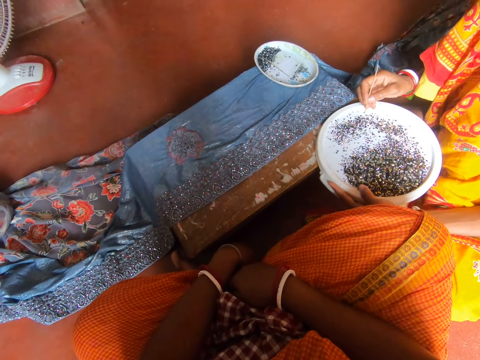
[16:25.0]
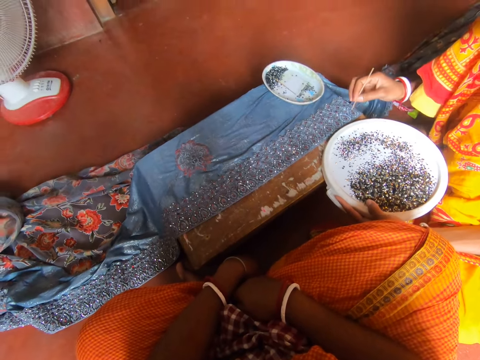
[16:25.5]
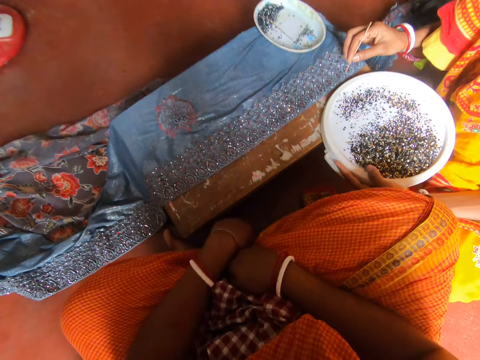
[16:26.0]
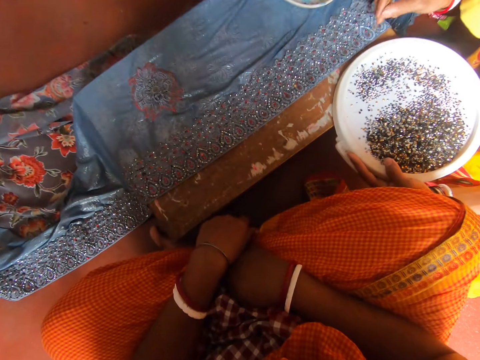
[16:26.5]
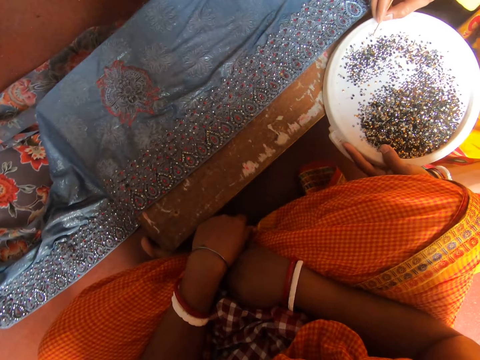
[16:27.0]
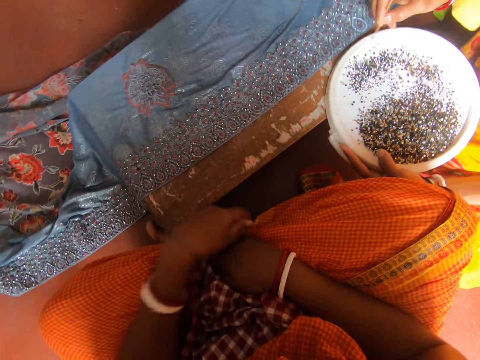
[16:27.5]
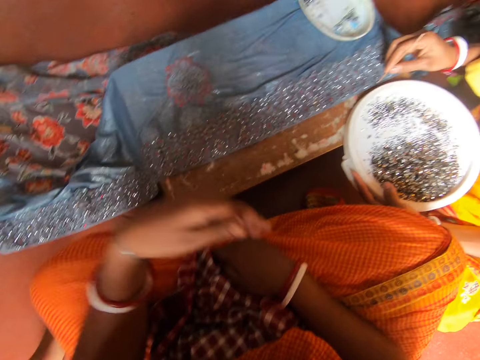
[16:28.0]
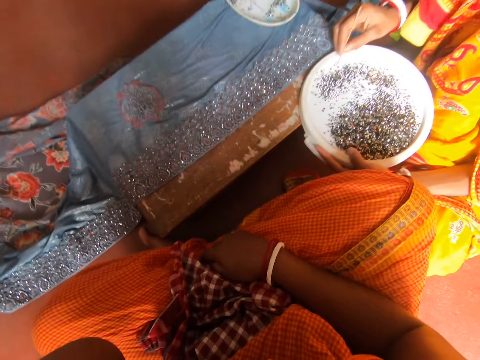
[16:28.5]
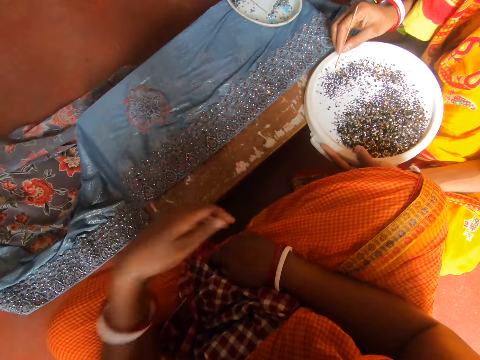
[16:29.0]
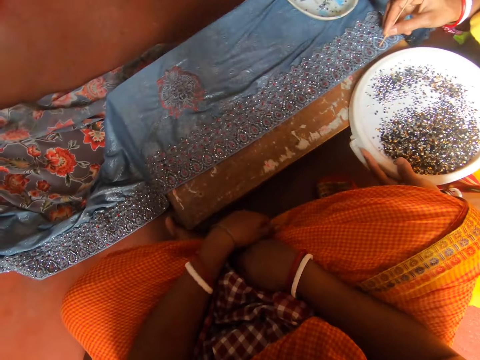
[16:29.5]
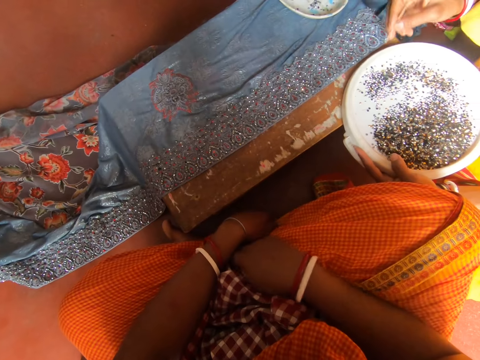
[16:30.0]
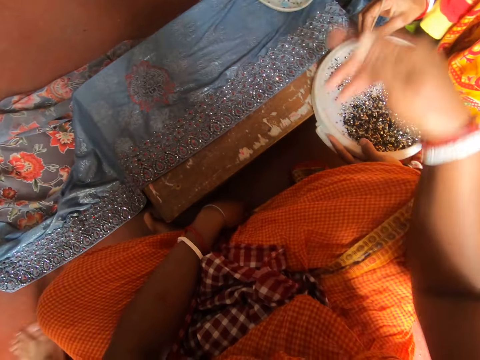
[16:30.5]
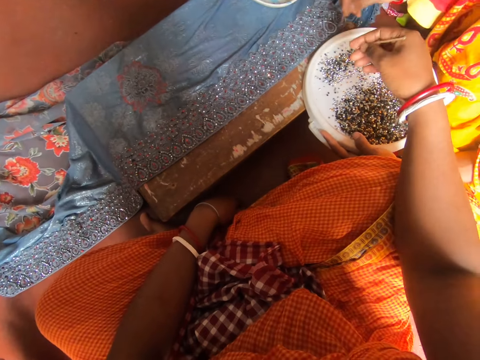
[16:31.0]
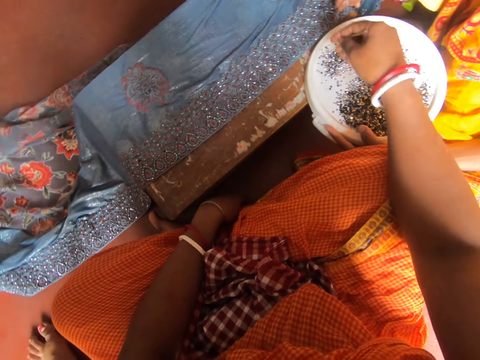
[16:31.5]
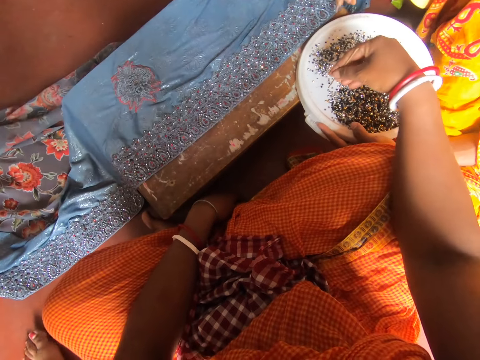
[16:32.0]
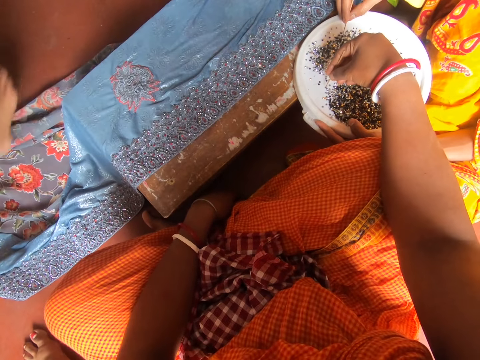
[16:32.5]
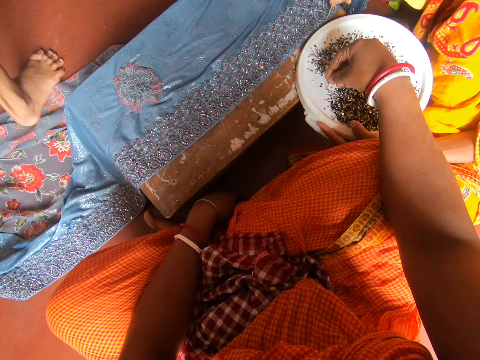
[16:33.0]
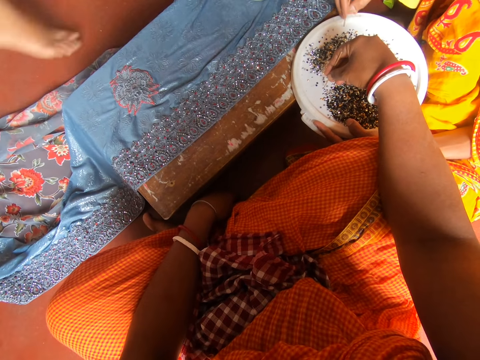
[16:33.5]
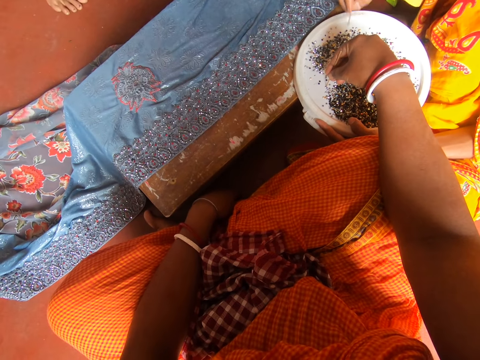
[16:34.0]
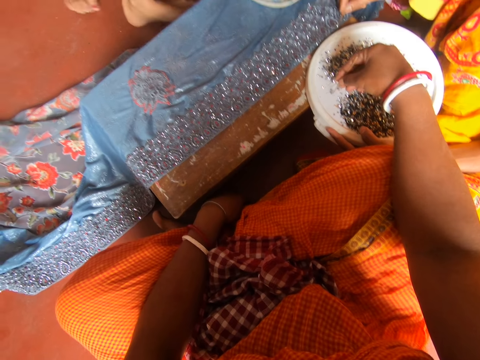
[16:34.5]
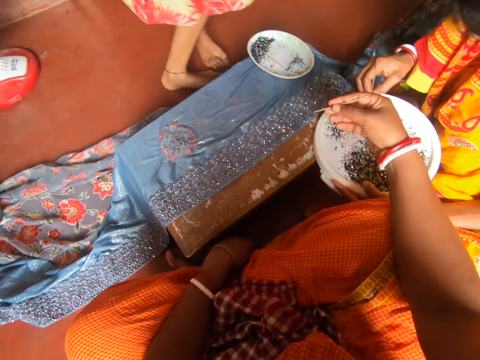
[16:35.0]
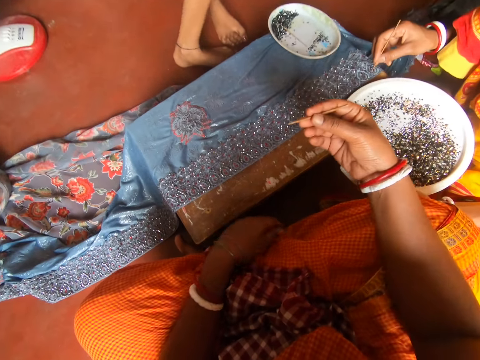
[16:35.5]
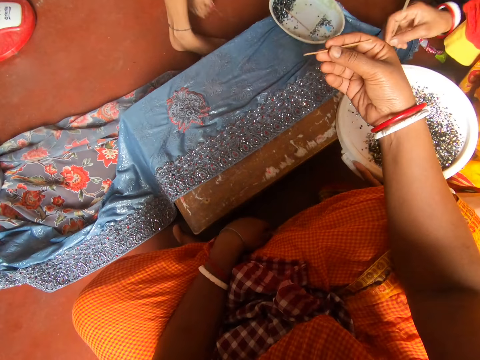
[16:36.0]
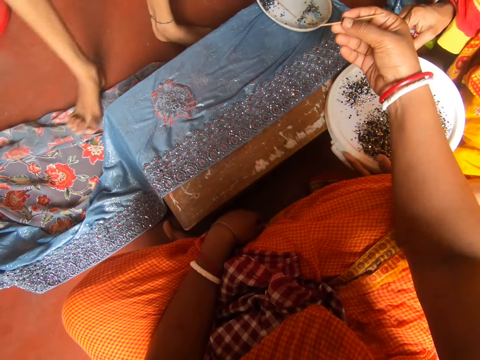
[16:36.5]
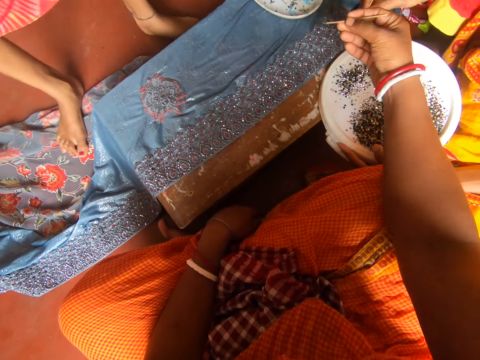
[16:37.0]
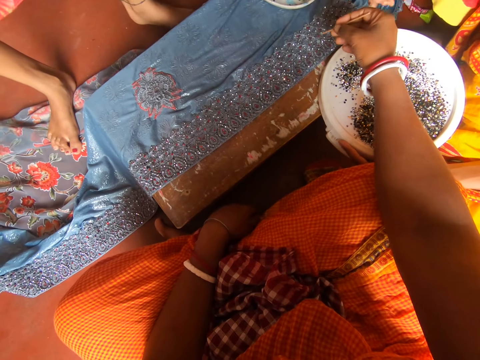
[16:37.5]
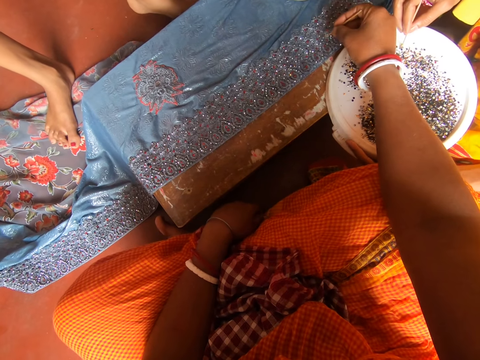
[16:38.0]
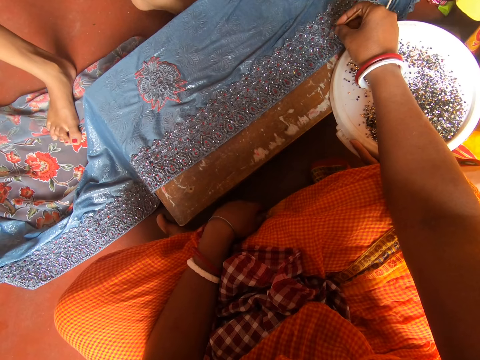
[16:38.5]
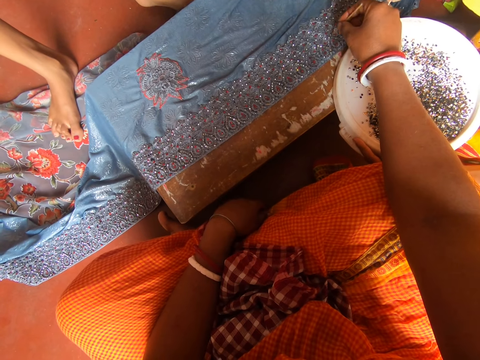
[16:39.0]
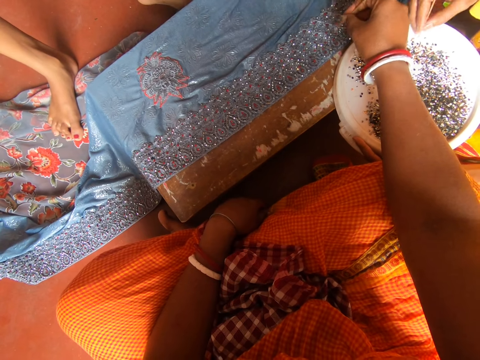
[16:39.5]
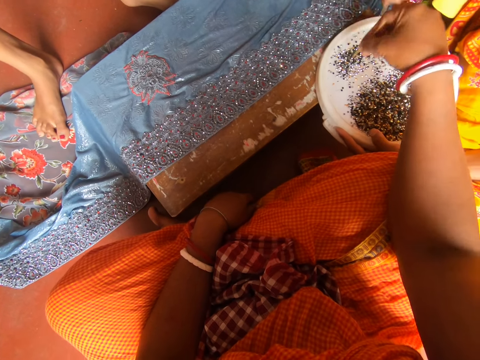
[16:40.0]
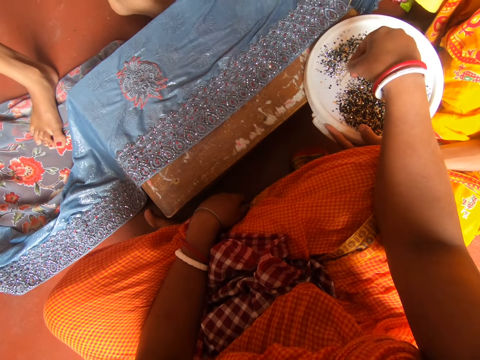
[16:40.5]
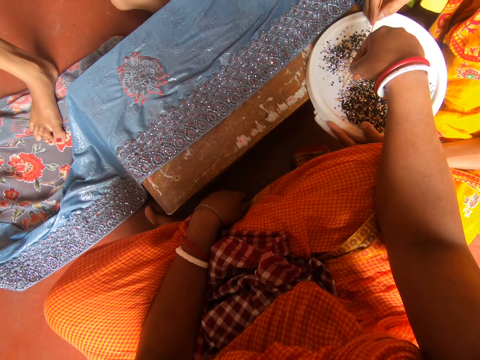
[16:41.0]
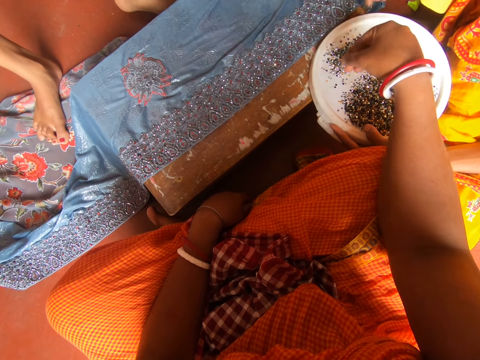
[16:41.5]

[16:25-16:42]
A woman places the bead on the saree with the needle and picks up the bead with the needle. Another woman talks to the camera wearer. The first woman places the bead on the saree with the needle. The camera wearer talks to the other woman. They raise the hand. The first woman picks up the bead with the needle and places the bead on the saree with the needle. The camera wearer talks to the other woman. The first woman picks up the bead with the needle, places the bead on the saree with the needle, and picks up the bead with the needle. The other woman walks towards the stool. The camera wearer picks up the bead with the needle. The first woman places the bead on the saree with the needle, picks up the bead with the needle, and places the bead on the saree with the needle. The other woman sits on the floor. The camera wearer talks to the other woman. The first woman picks up the bead with the needle. The other woman stands up. The first woman places the bead on the saree with the needle and picks up the bead with the needle. The other woman moves towards the camera wearer. The first woman places the bead on the saree with the needle. The other woman talks to the camera wearer. The first woman picks up the bead with the needle. The camera wearer places the bead on the saree with the needle. The first woman places the bead on the saree with the needle, picks up the bead with the needle, and places the bead on the saree with the needle. The camera wearer picks up the bead with the needle. The first woman picks up the bead with the needle.

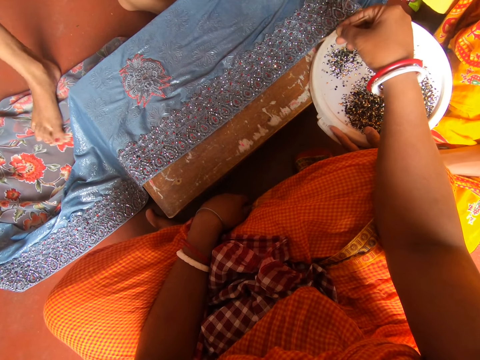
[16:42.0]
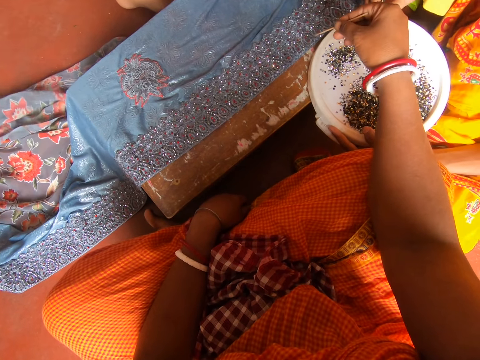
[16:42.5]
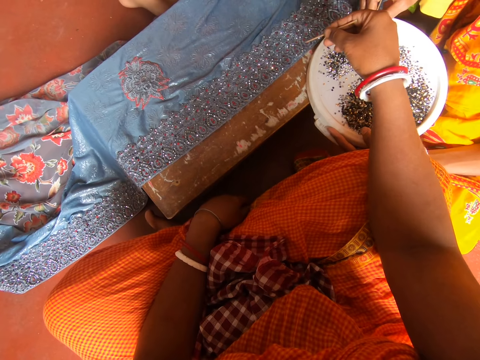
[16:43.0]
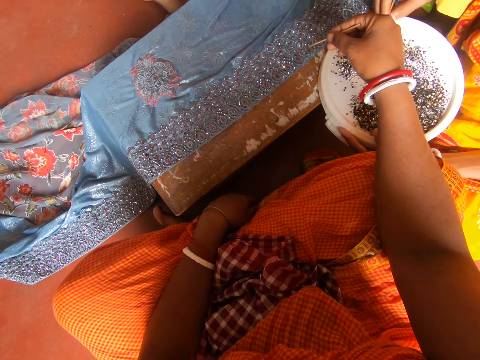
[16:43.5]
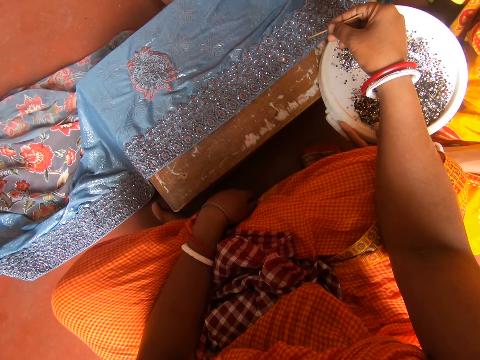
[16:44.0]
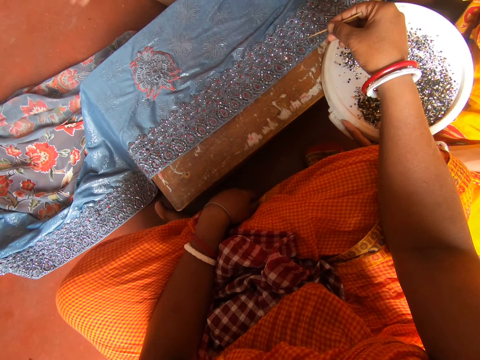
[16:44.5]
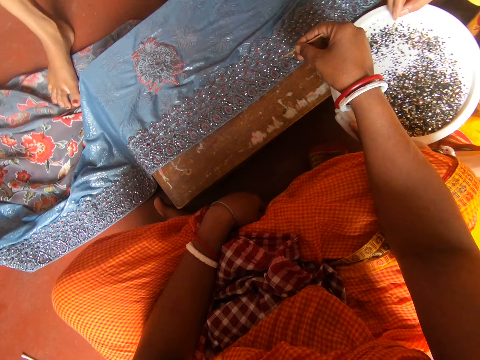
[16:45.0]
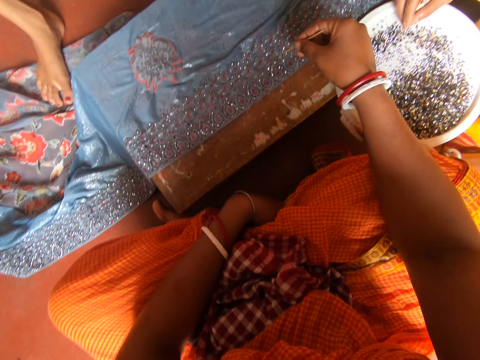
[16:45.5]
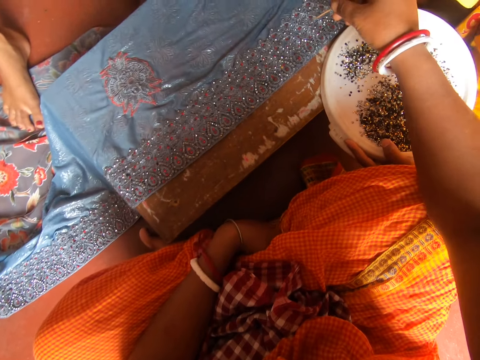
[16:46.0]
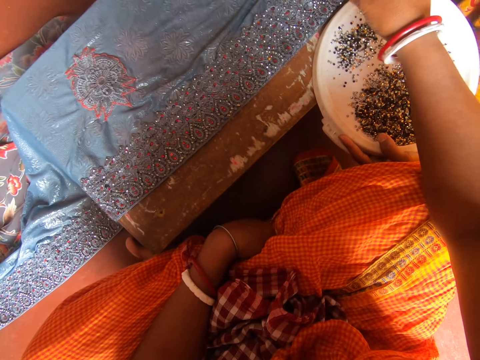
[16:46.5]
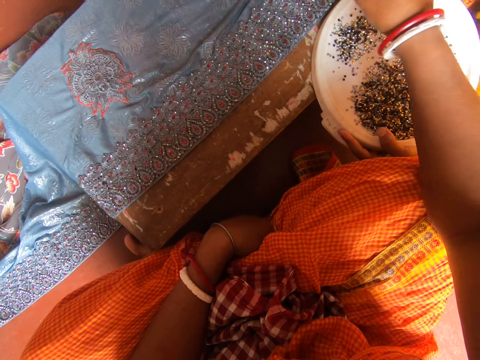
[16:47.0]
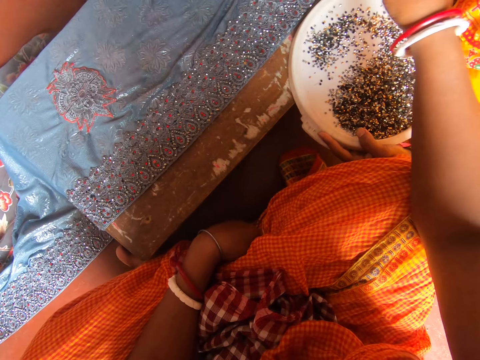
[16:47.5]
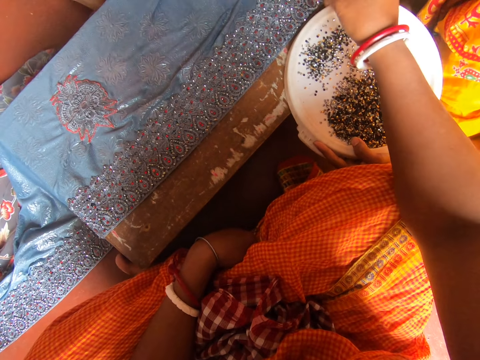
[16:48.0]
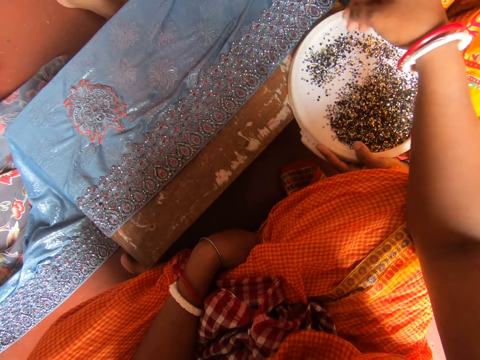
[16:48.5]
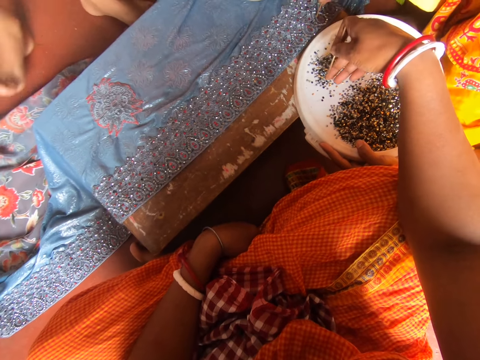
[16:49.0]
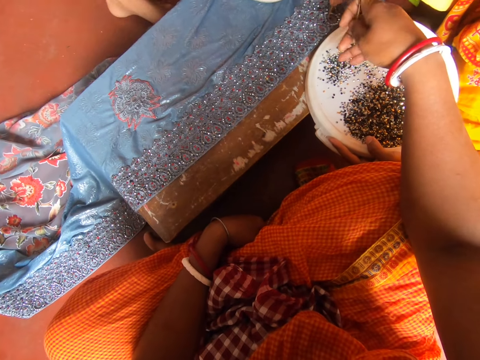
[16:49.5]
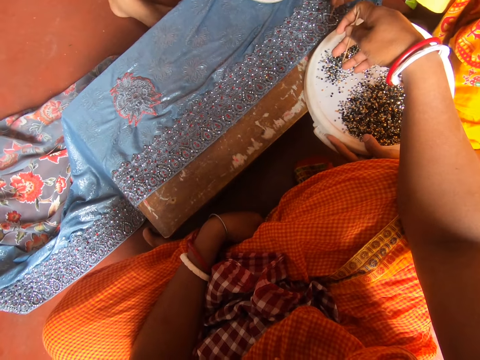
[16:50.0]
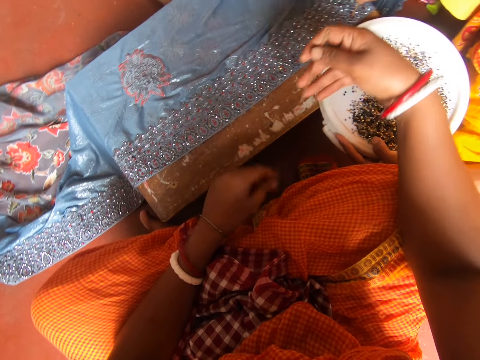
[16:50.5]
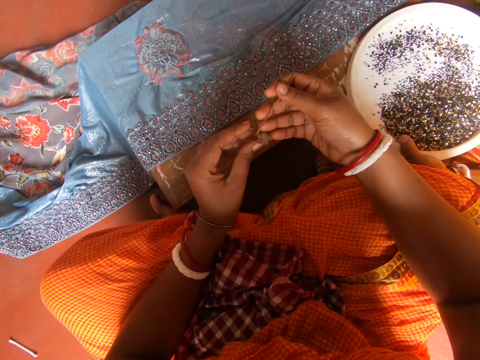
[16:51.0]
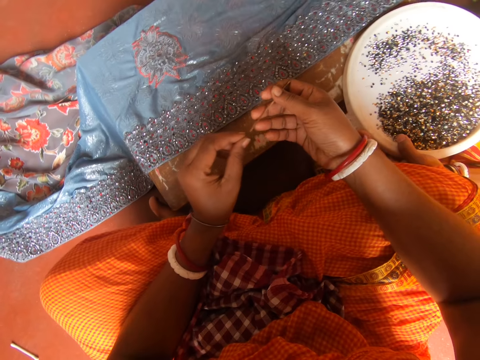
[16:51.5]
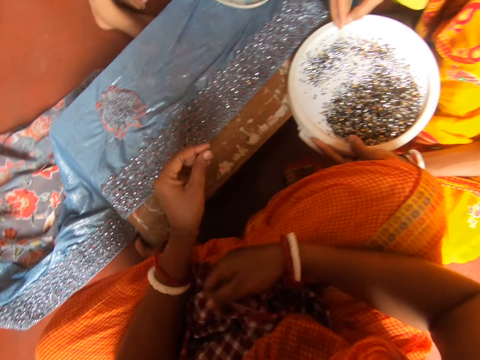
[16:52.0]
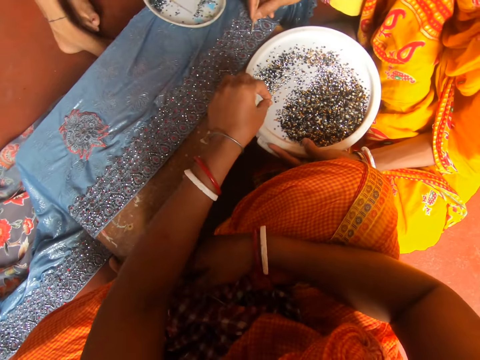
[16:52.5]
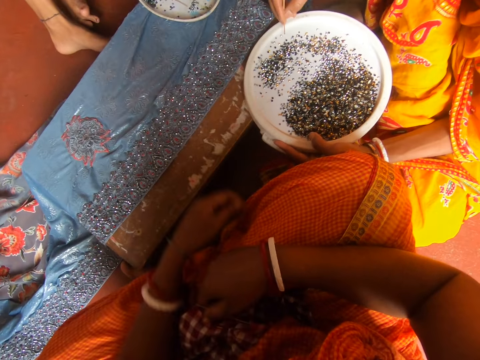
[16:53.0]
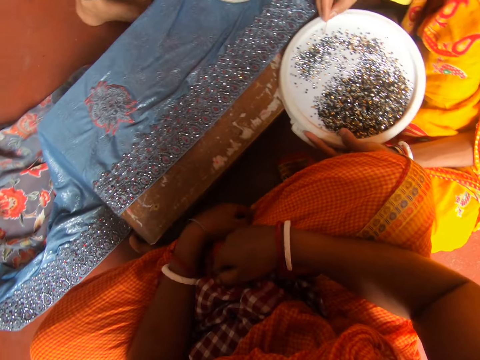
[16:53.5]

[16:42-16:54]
A woman places the bead on the cloth. Another woman moves towards the stool. The camera wearer places the bead on the saree with the needle. The first woman picks up the bead with the needle. The other woman talks to the camera wearer. The first woman places the bead on the saree with the needle and picks up the bead with the needle. The camera wearer places the bead on the saree with the needle. She talks to the first woman and the other woman. She picks up the bead with the needle. The first woman places the bead on the cloth. The camera wearer holds the needle with both her hands and removes the bead from the needle with her left hand. The first woman picks up the bead with the needle and places the bead on the saree with the needle. The camera wearer places the bead on the lid.
